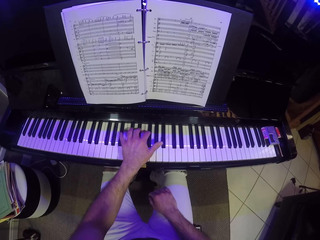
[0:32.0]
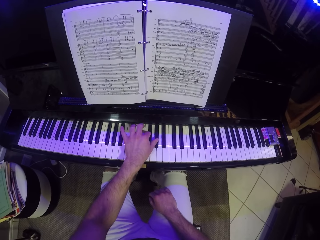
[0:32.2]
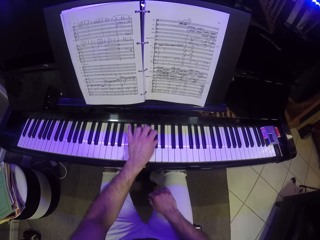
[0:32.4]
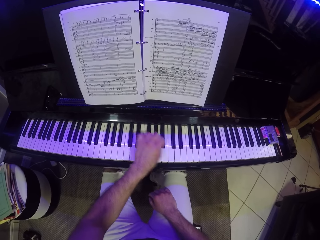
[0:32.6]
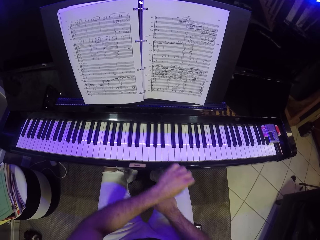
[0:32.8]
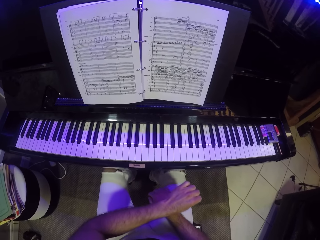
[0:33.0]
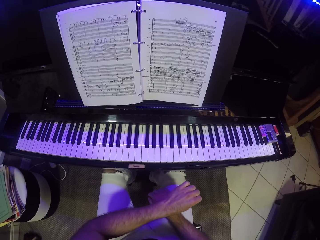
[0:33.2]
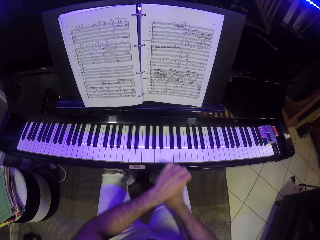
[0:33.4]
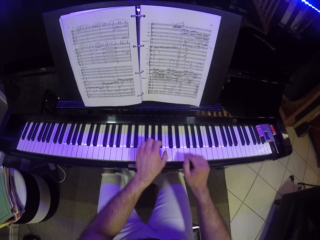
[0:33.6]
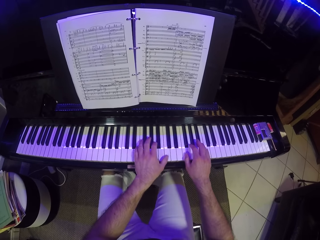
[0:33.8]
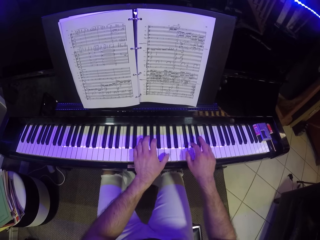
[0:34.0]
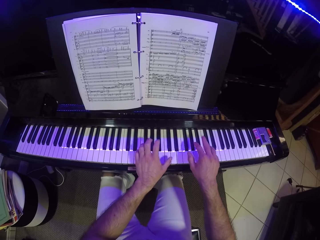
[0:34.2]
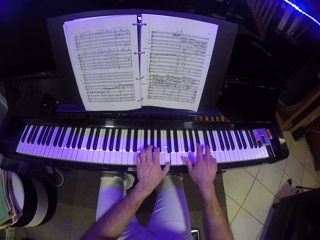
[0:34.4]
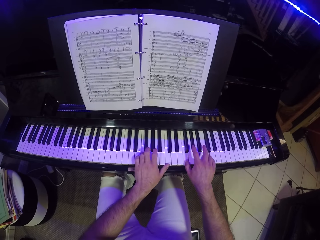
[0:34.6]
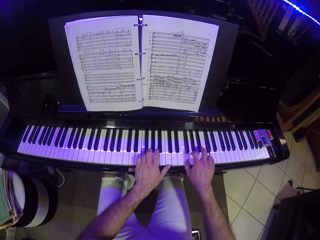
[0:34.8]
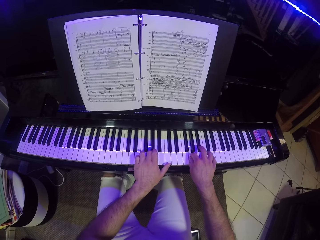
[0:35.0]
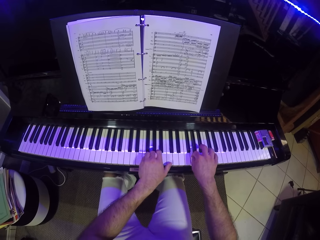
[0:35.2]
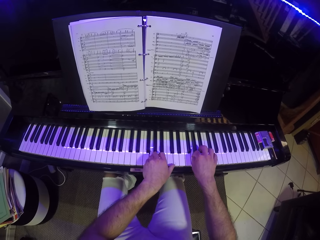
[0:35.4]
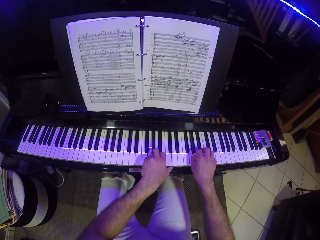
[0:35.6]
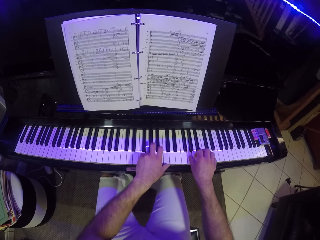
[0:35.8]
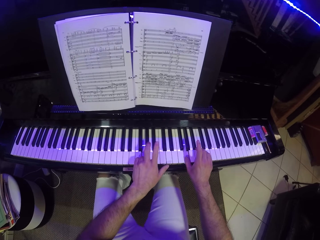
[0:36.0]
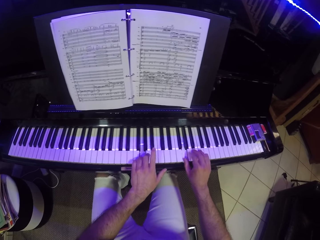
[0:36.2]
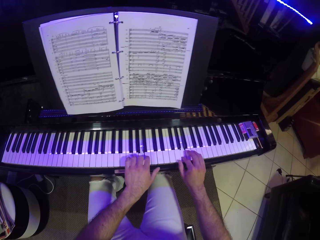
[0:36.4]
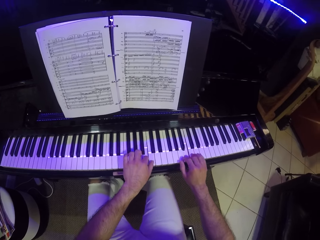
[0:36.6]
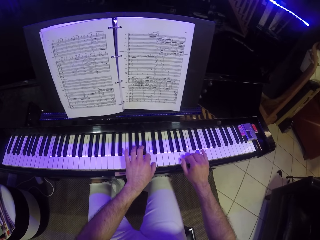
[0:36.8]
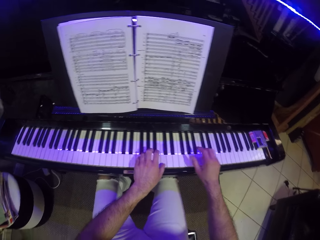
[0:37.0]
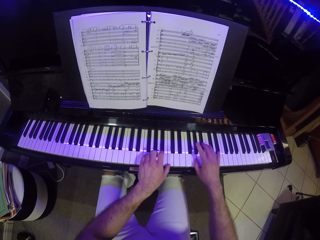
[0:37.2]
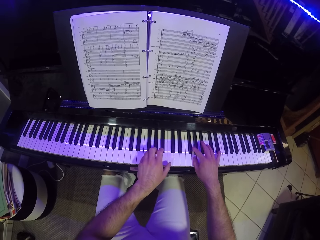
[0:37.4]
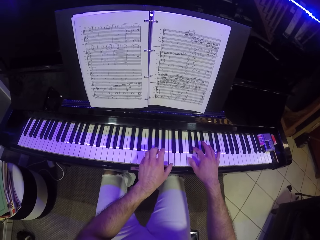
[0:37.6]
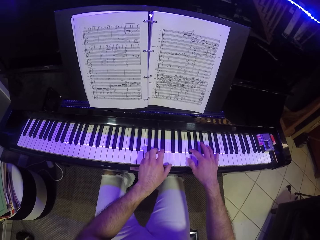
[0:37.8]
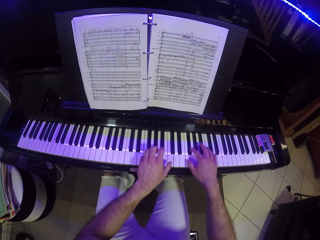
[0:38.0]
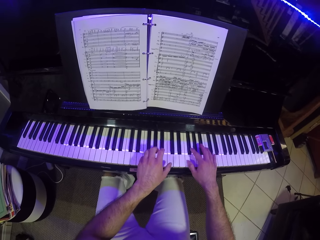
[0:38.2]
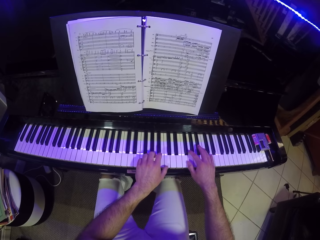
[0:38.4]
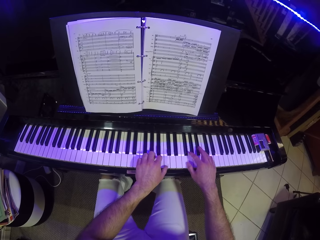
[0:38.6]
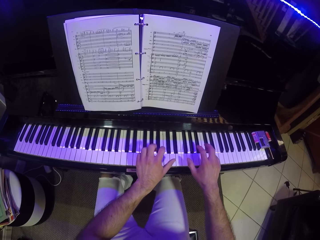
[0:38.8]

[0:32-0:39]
The camera wearer plays the piano with both hands.

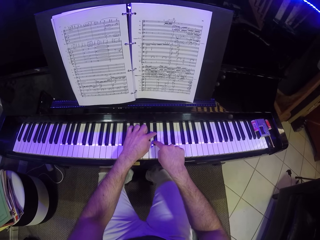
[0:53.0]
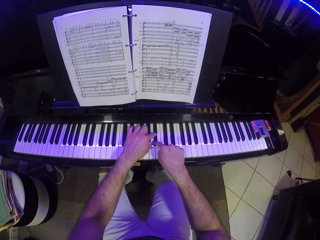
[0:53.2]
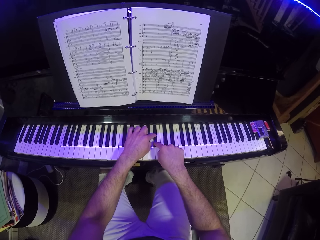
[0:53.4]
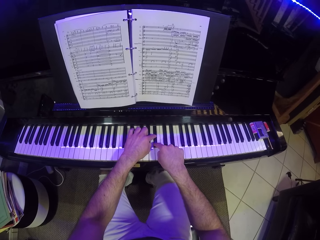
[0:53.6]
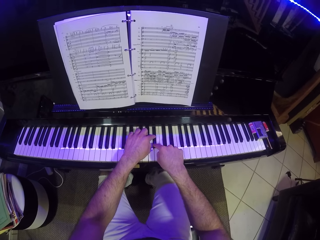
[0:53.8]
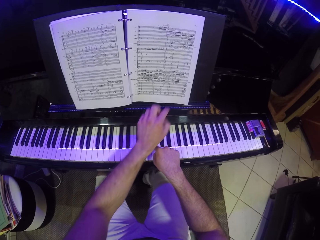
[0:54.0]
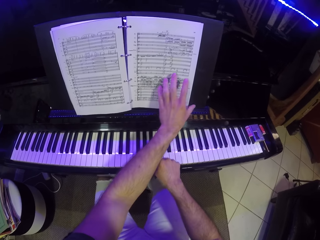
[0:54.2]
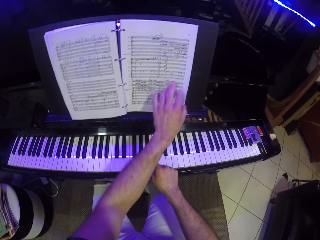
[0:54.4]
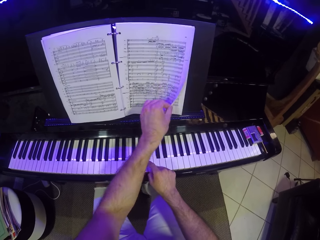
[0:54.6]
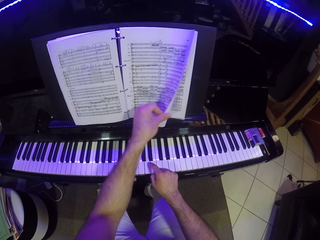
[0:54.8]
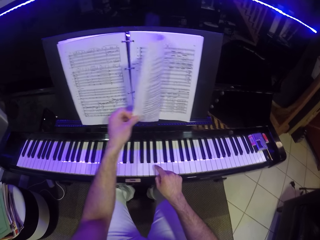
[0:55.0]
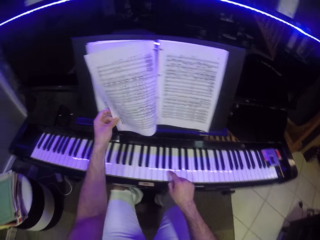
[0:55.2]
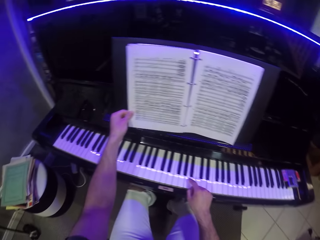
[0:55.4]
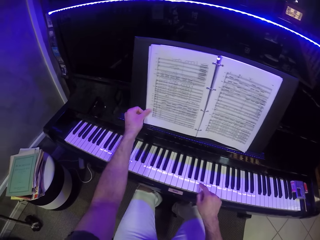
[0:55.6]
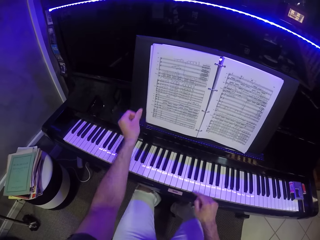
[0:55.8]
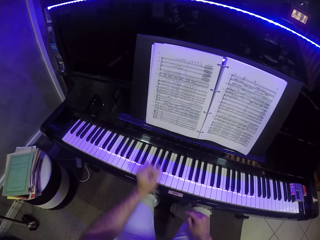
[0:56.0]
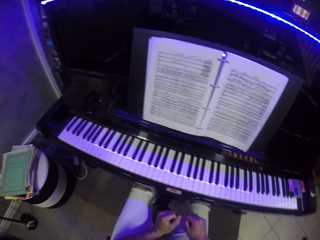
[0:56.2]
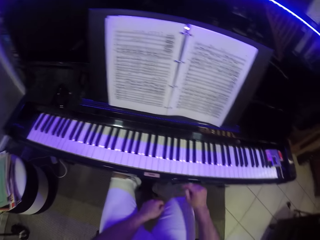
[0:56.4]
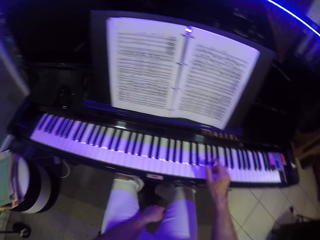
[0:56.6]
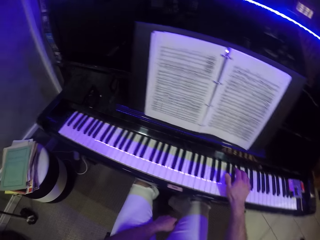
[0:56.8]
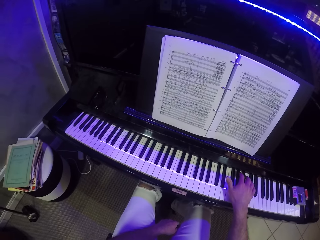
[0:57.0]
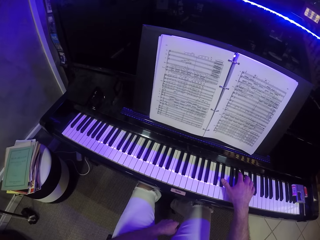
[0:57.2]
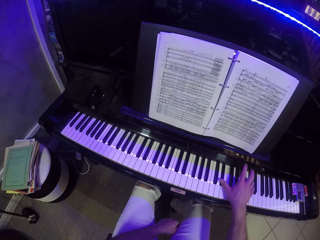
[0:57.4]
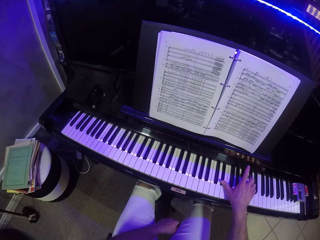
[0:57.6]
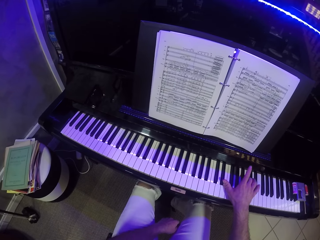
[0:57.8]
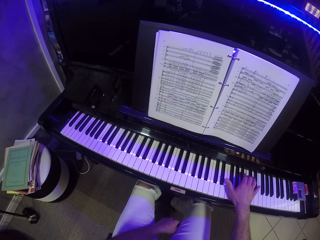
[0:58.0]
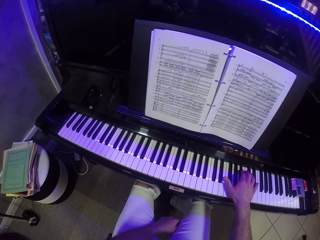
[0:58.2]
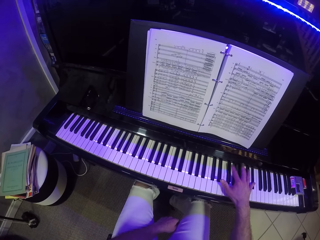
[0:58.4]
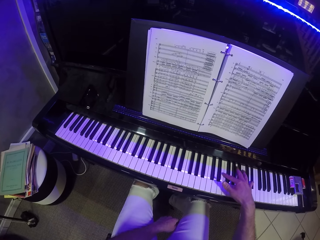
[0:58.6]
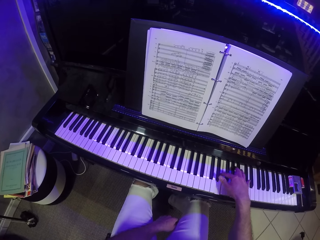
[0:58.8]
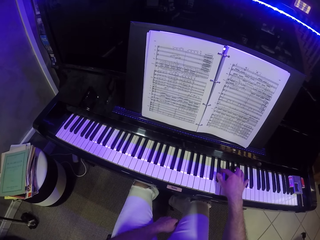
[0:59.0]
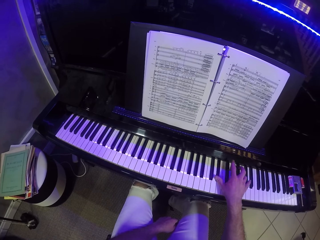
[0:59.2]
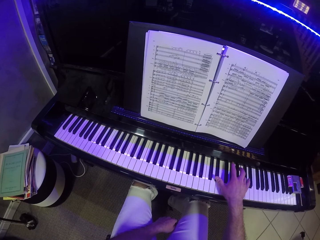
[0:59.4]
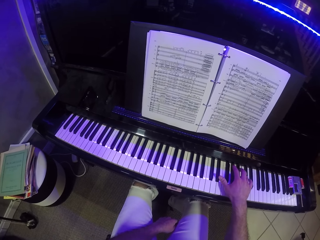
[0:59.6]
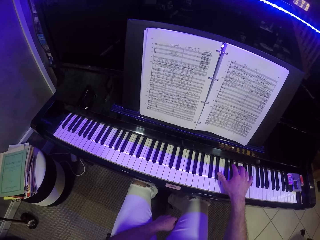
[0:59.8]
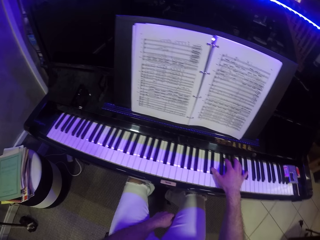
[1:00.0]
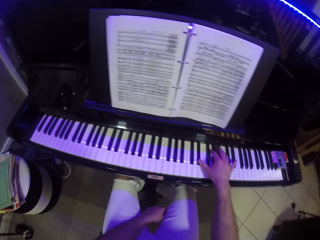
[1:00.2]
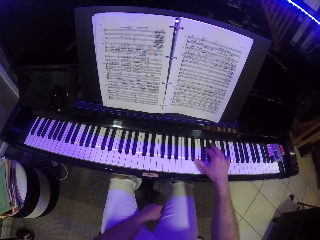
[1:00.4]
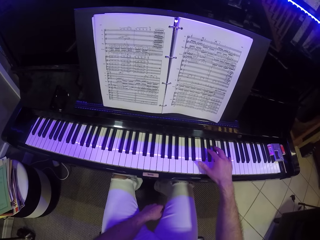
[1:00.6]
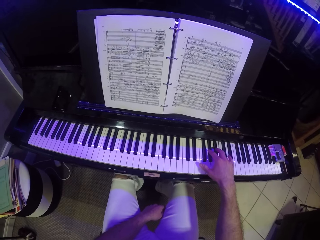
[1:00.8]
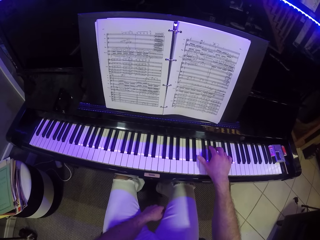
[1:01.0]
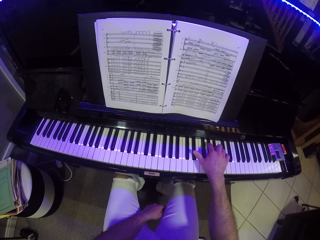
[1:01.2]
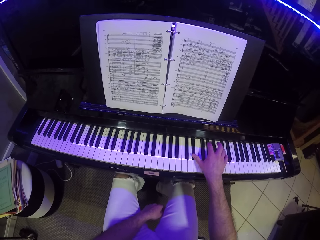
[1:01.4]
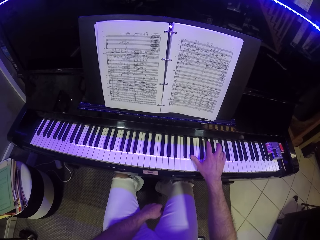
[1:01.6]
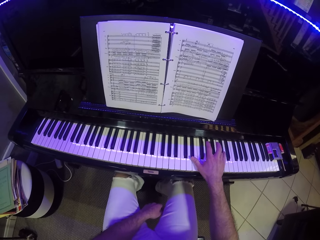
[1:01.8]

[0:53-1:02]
The camera wearer turns a page in a music book on the piano with his left hand. He opens the book. He plays the piano with his right hand.

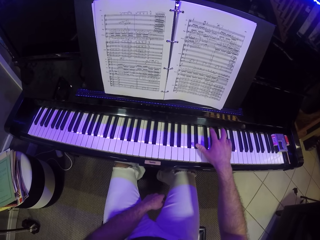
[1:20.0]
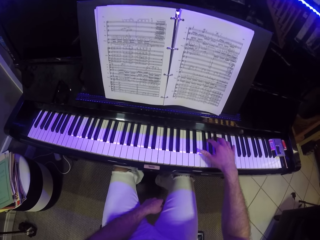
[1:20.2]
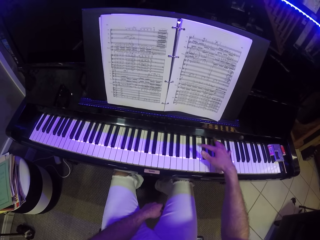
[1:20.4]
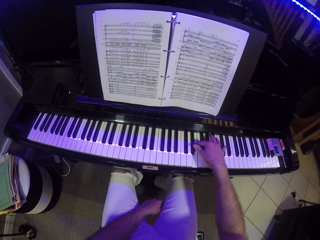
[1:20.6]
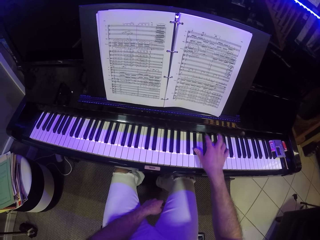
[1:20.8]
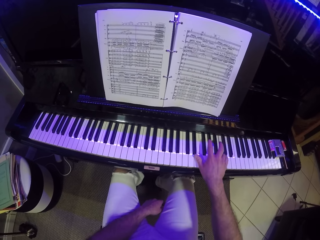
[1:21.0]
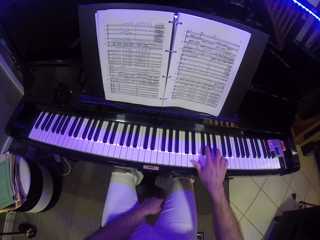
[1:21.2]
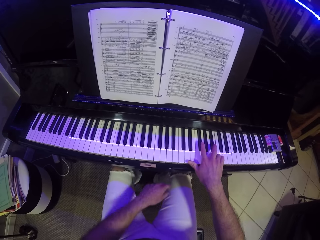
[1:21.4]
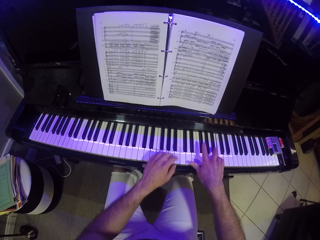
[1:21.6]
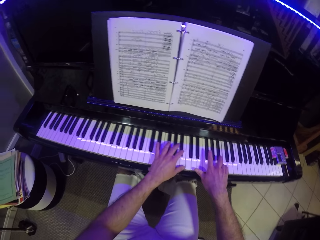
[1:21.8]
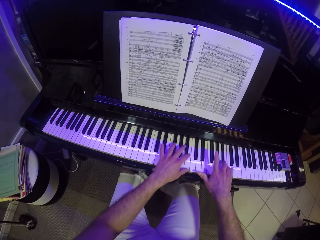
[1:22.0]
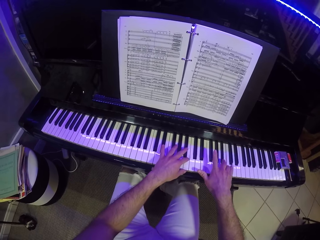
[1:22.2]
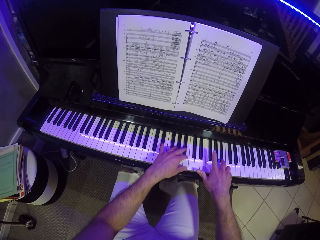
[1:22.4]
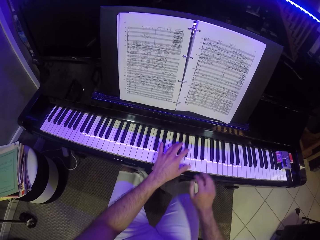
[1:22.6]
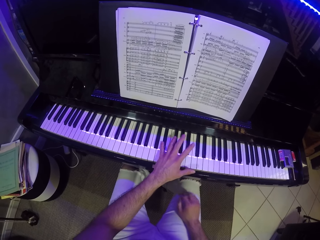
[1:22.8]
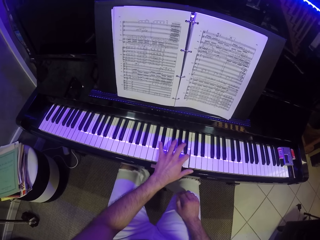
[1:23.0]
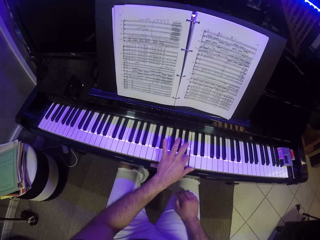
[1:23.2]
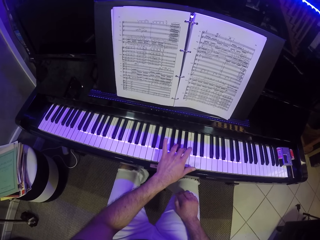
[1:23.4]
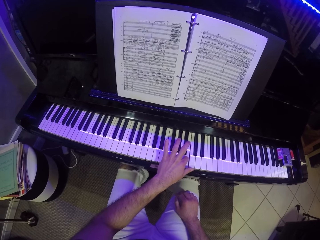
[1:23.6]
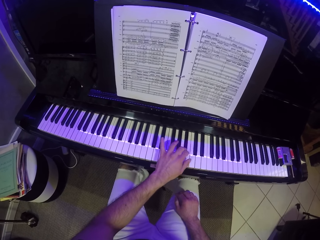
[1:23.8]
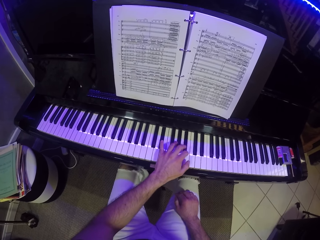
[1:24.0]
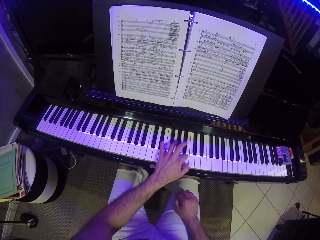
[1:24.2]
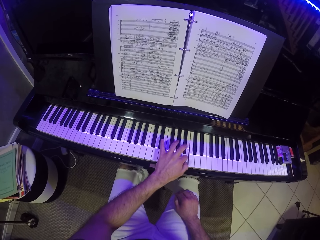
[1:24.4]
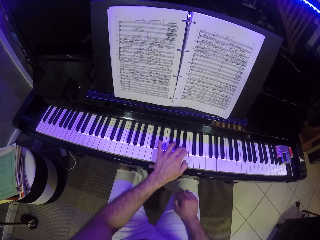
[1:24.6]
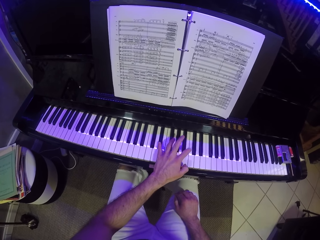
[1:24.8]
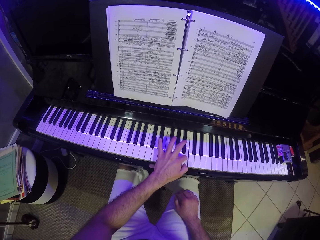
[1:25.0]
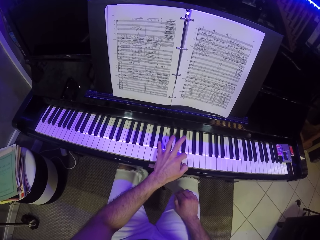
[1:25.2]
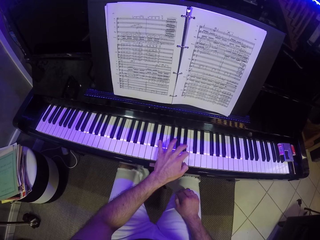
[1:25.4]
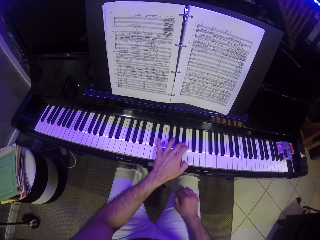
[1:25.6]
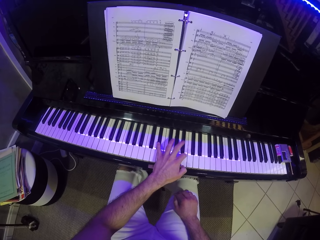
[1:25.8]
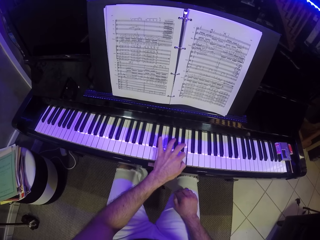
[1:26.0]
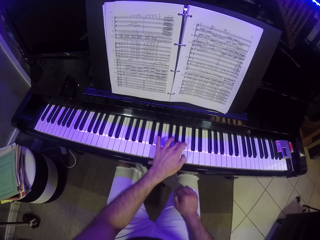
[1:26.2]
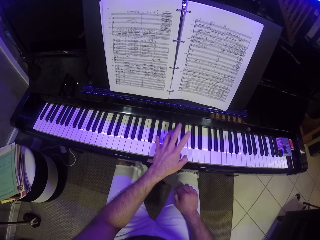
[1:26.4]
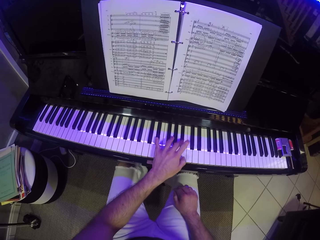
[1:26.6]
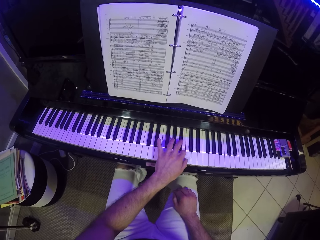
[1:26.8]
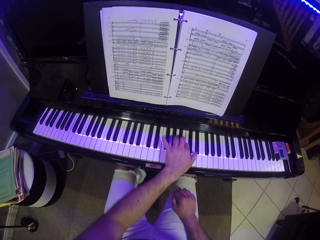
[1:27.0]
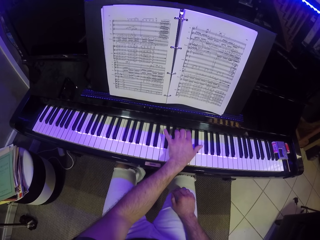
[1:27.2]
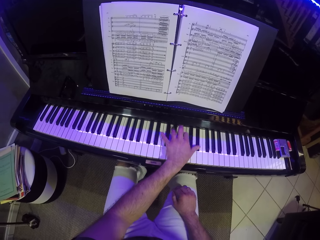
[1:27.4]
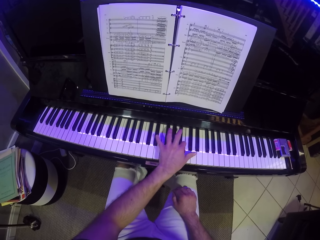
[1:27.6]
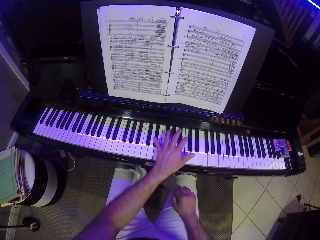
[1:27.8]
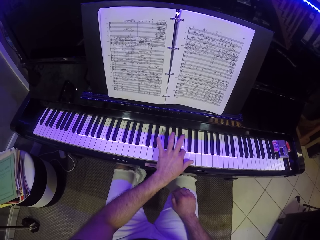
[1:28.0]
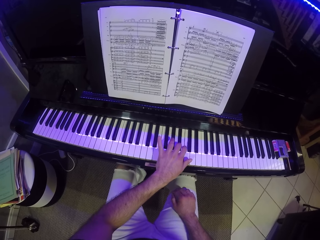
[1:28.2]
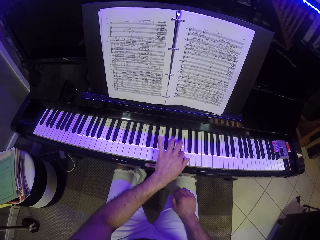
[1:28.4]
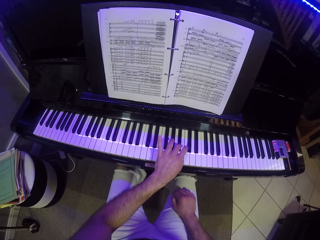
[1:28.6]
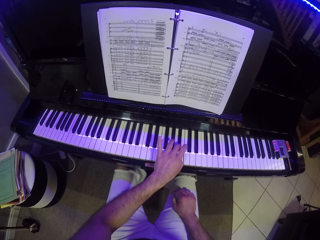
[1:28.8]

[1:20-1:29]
The camera wearer plays the piano with both hands. He plays the piano with his left hand.
